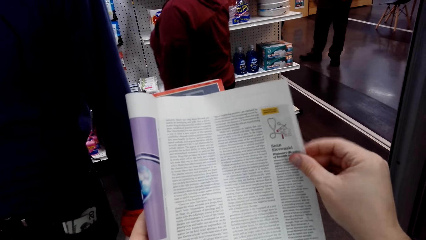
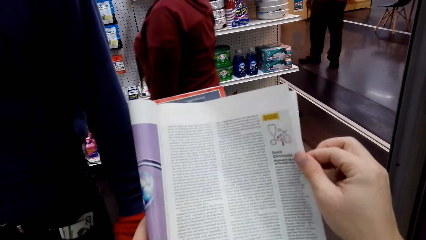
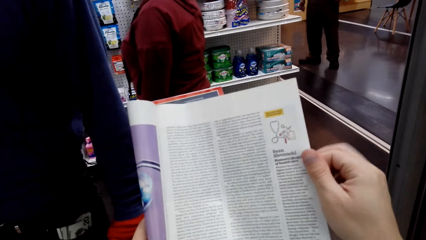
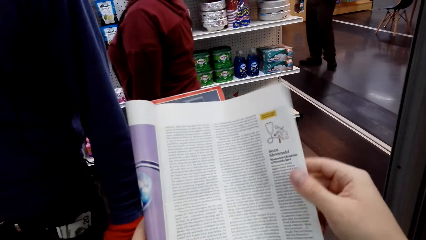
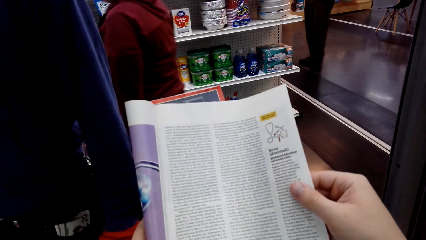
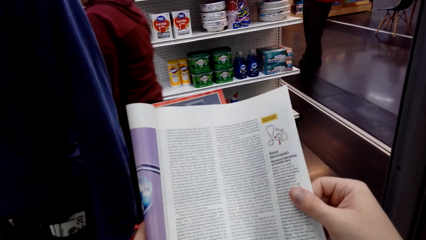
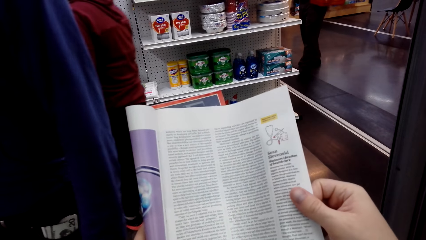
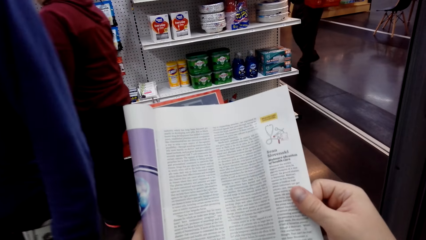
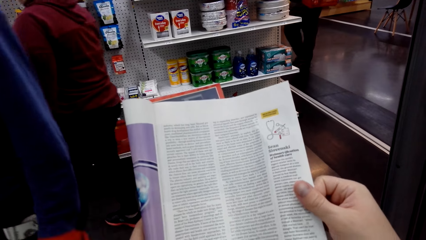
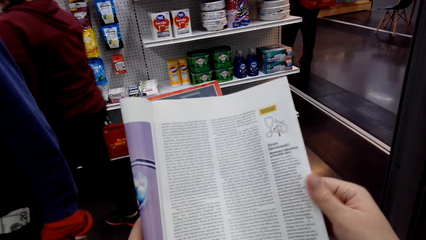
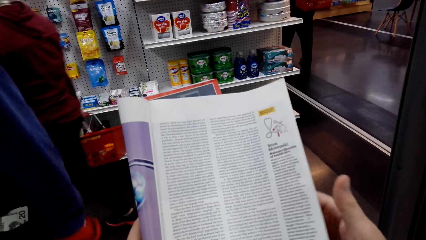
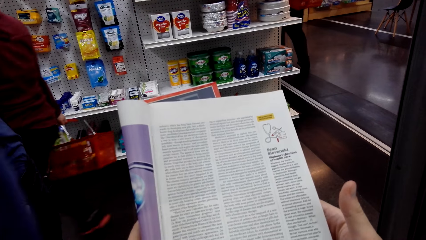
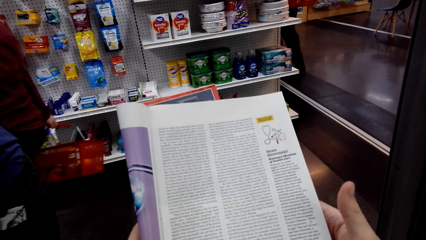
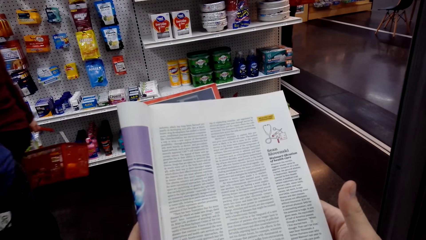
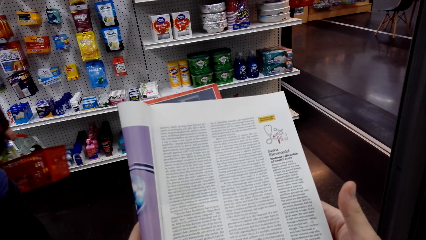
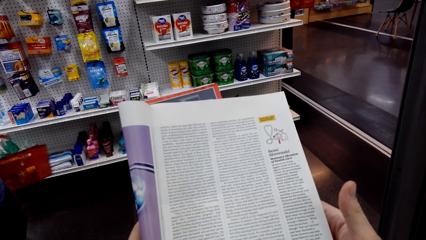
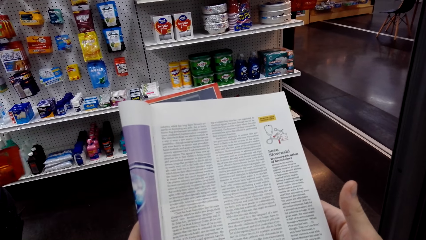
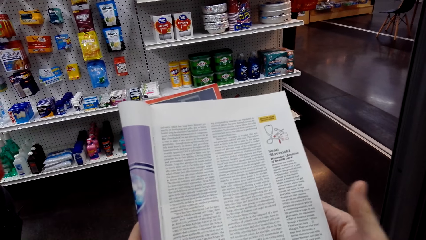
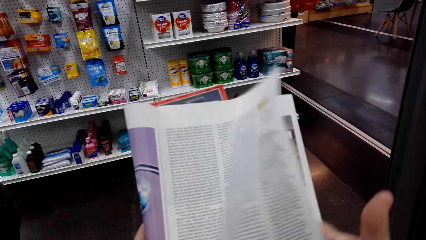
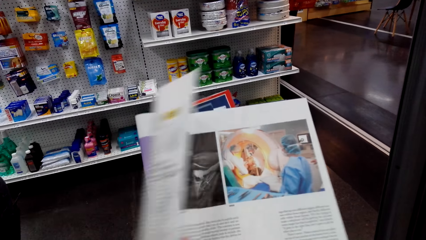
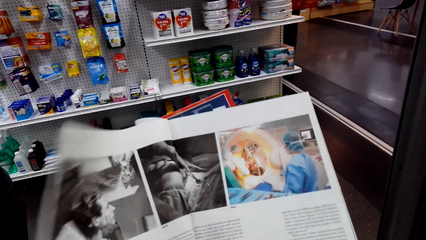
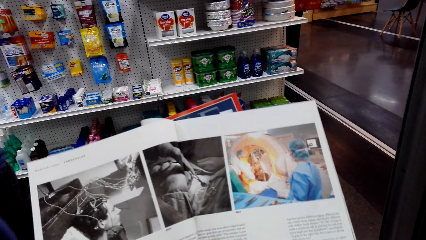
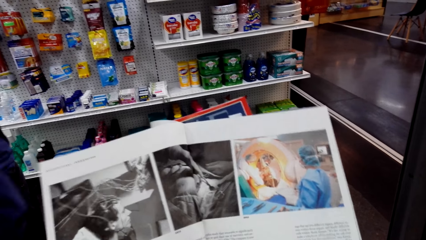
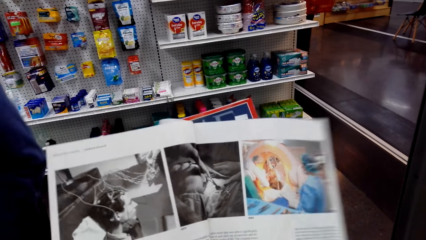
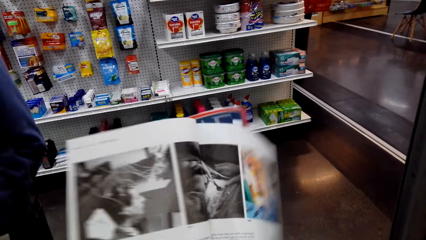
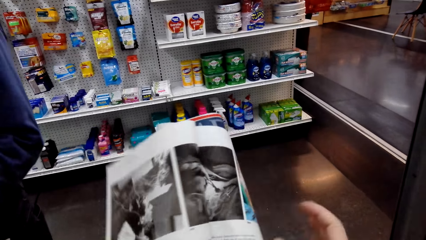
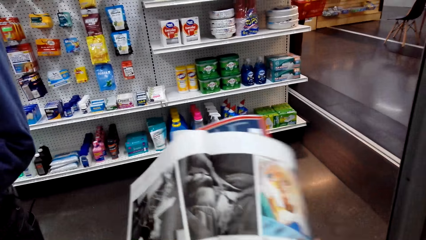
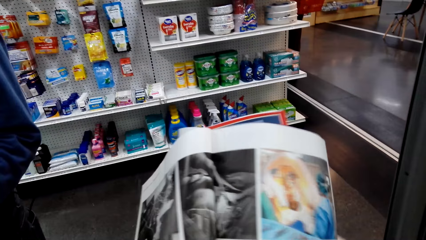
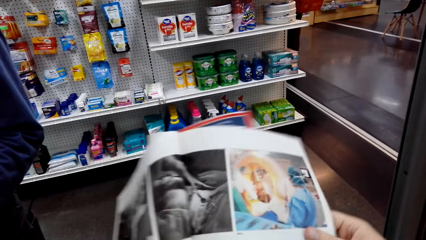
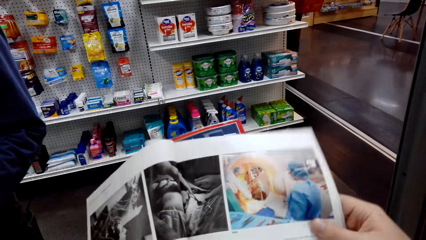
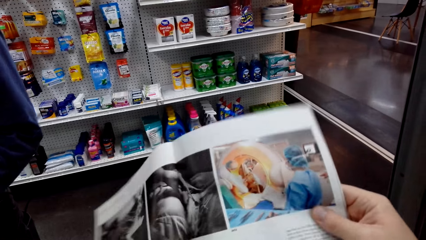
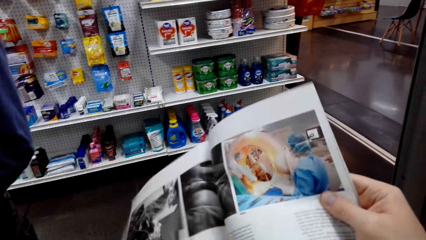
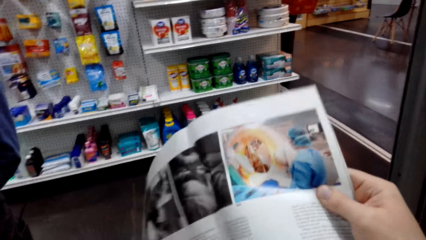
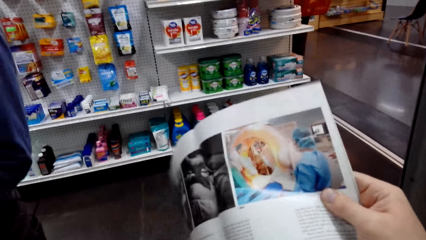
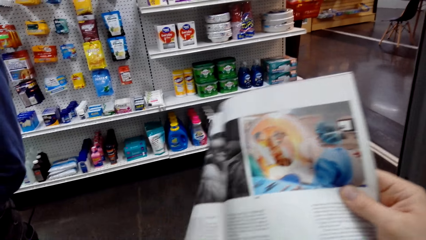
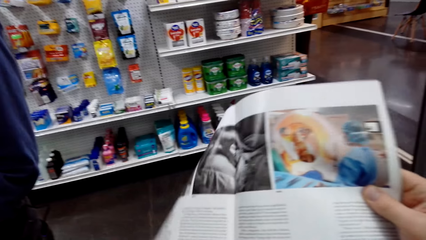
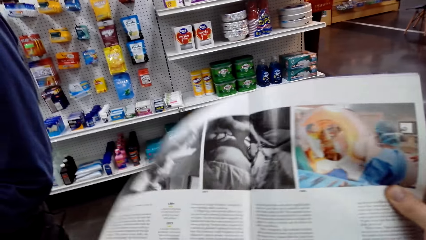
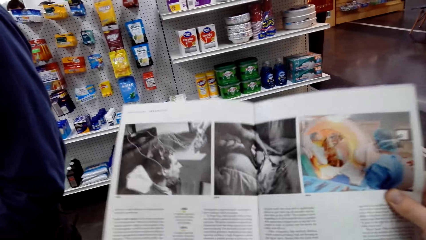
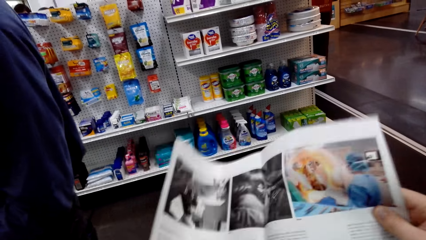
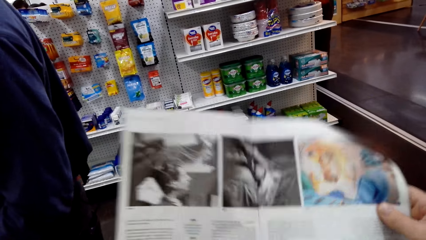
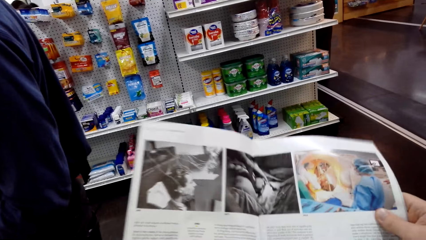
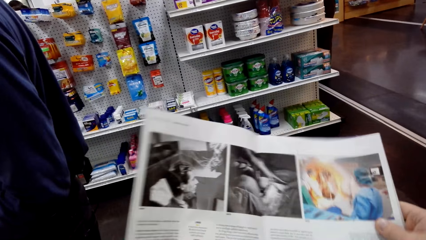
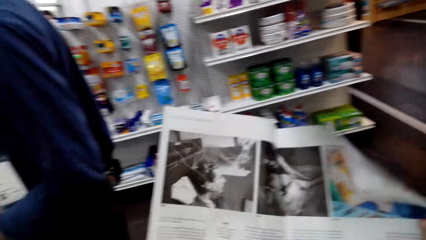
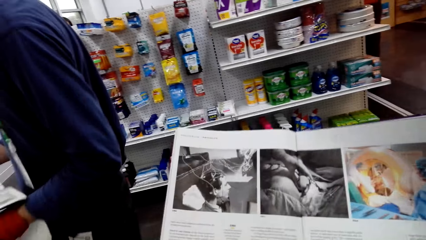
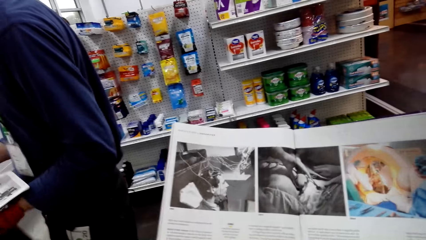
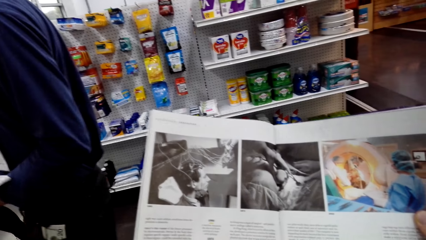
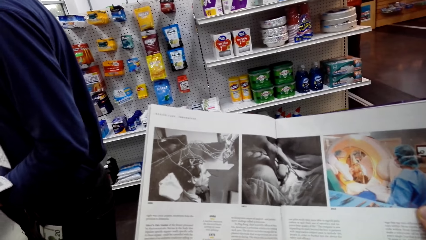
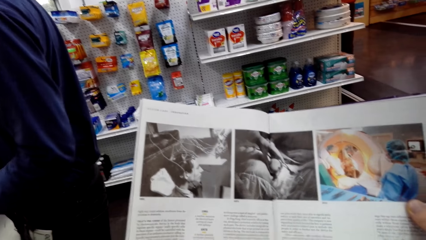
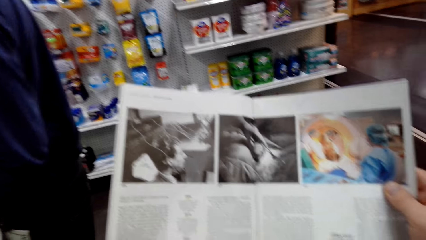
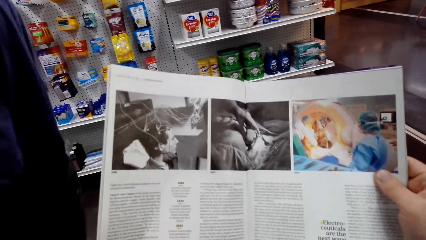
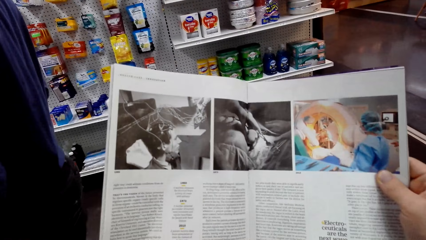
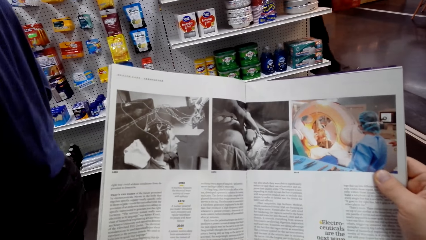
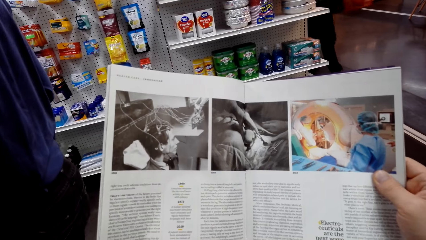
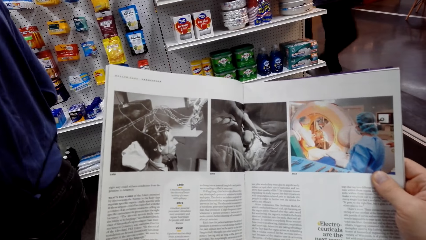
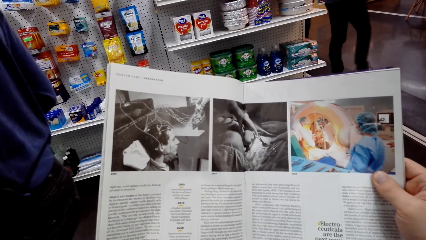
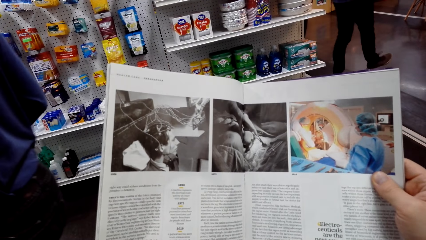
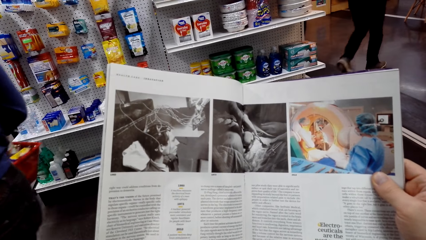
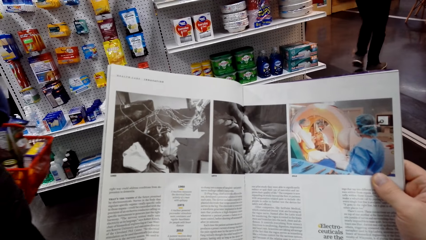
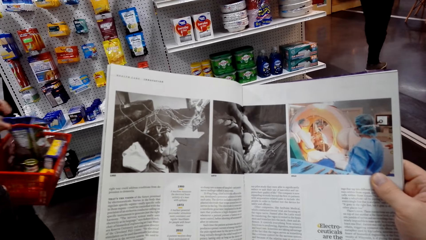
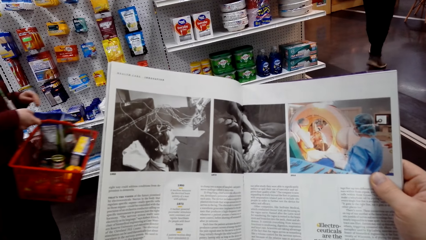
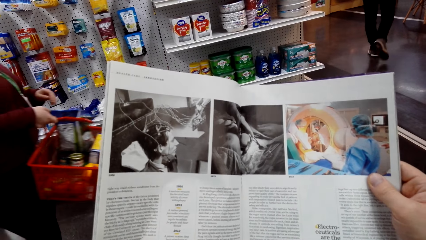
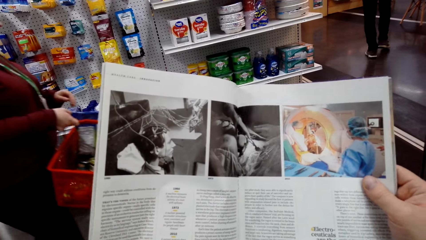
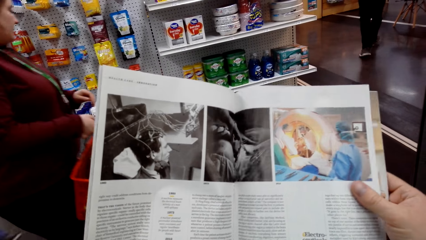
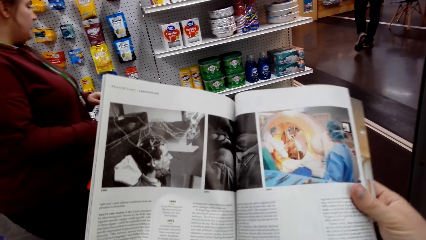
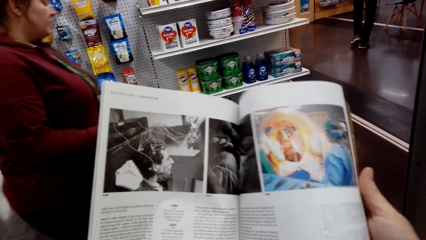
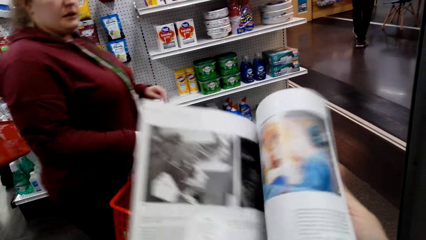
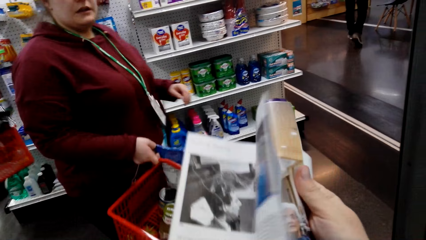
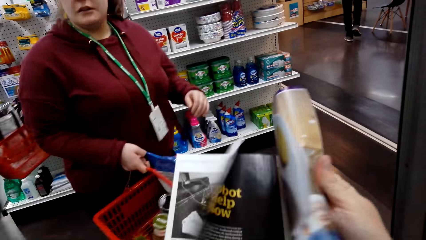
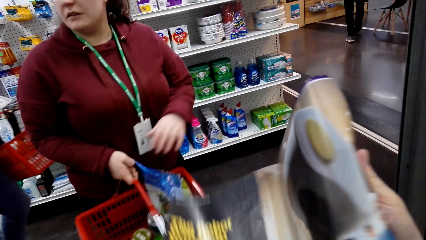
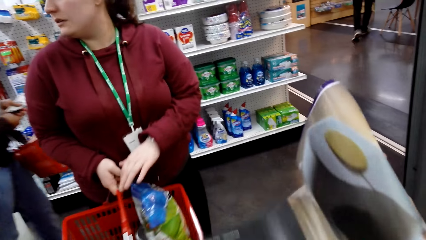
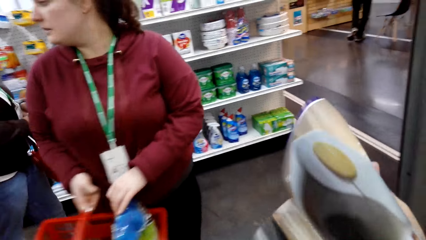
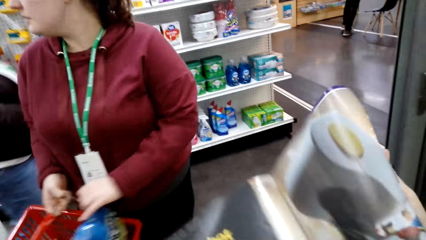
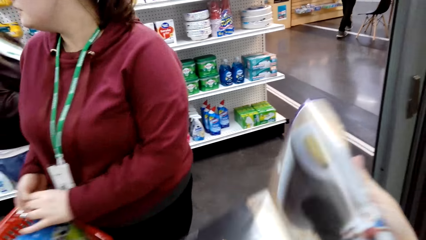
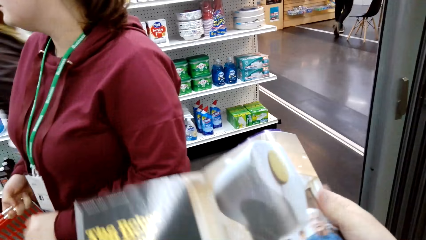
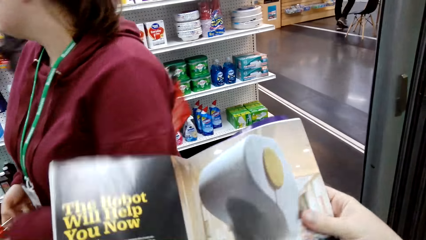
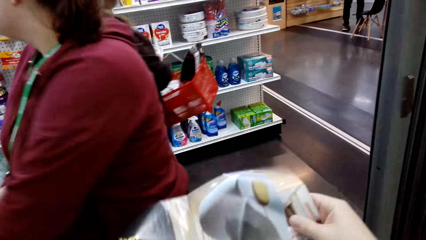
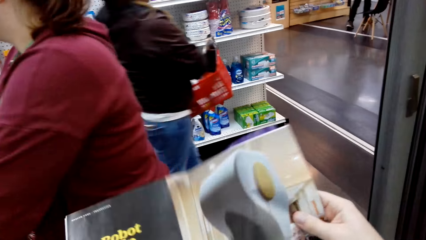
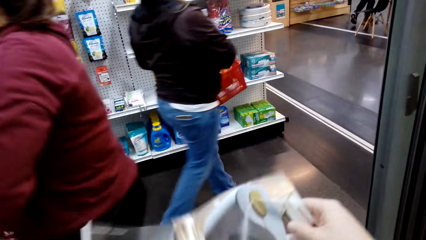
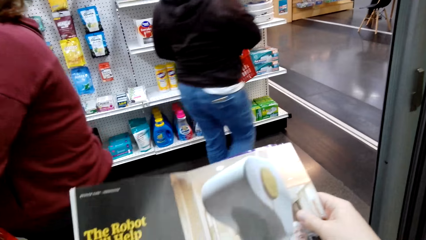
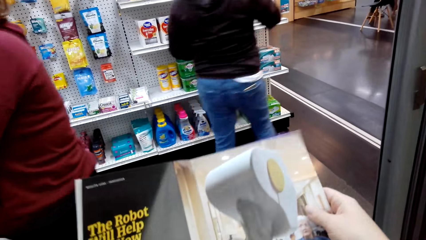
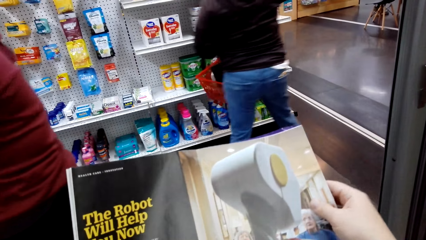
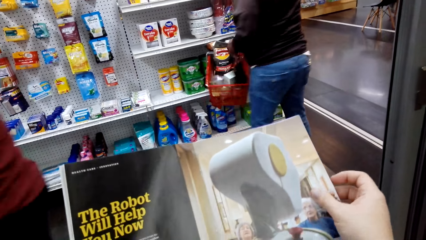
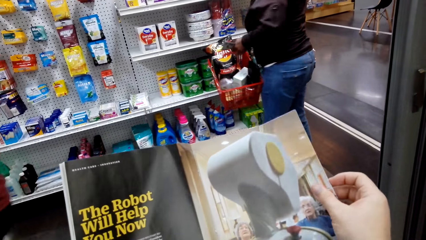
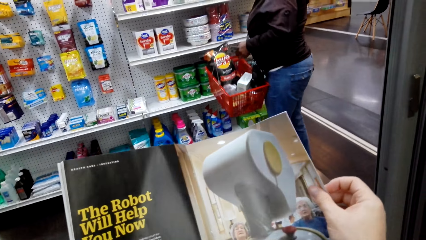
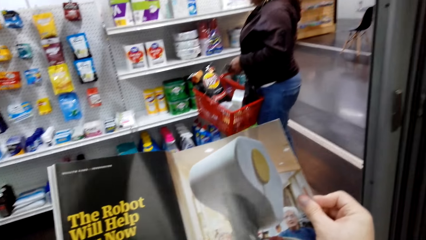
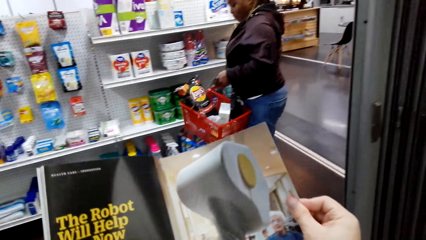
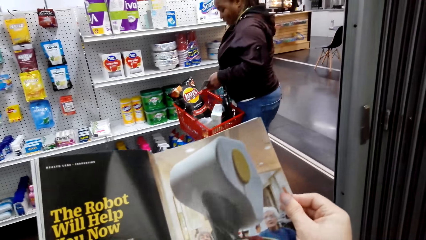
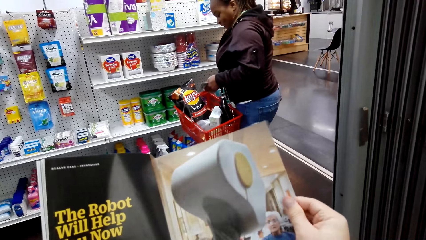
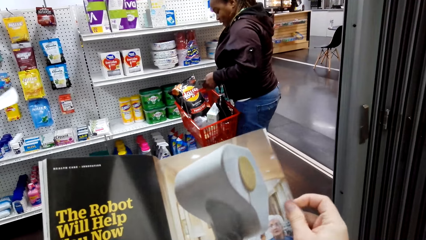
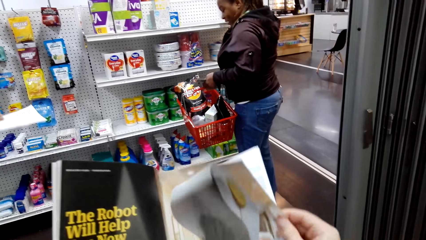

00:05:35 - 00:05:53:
The camera wearer opens a page of a booklet. They look at an open page of the booklet. They open a page of the booklet. They look at an open page of the booklet.
